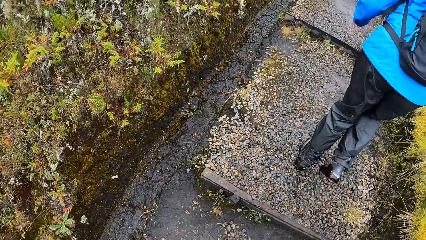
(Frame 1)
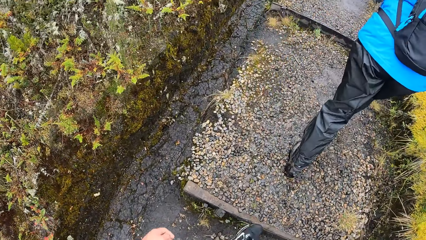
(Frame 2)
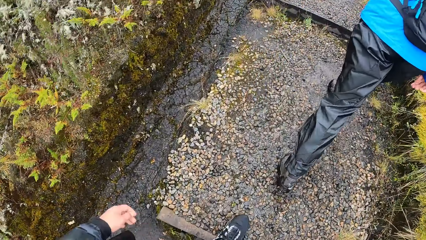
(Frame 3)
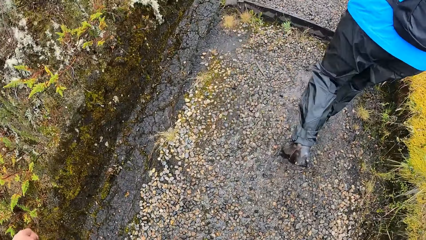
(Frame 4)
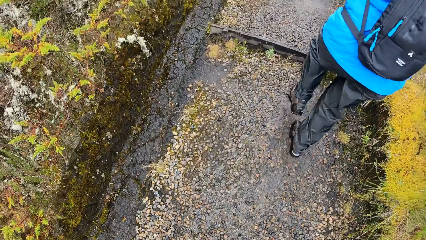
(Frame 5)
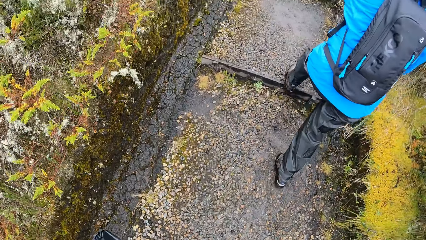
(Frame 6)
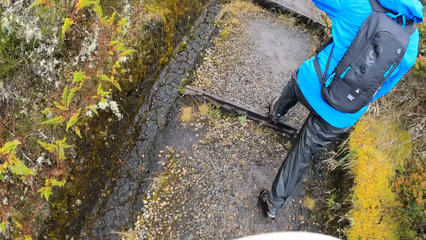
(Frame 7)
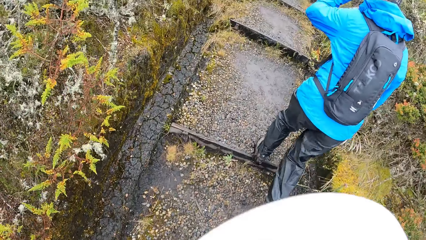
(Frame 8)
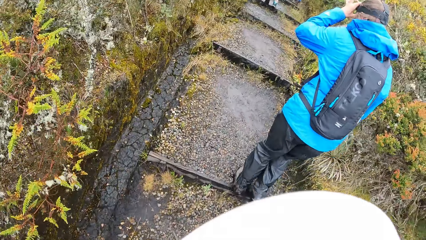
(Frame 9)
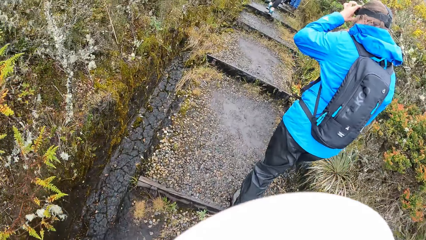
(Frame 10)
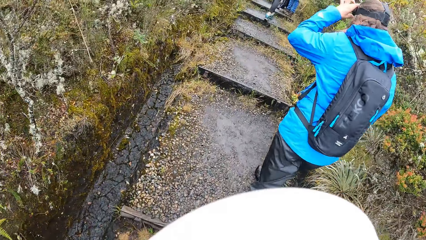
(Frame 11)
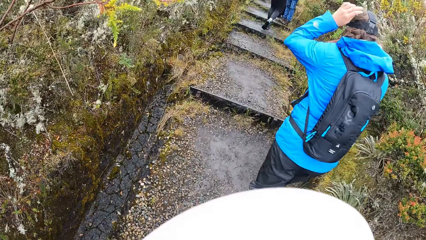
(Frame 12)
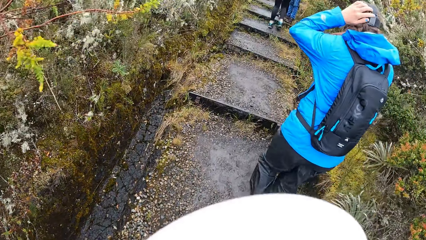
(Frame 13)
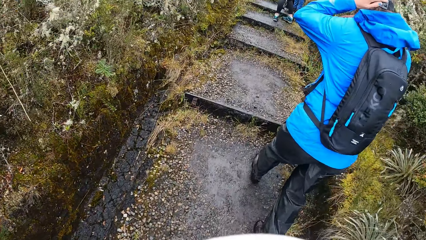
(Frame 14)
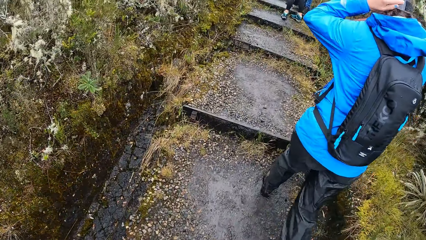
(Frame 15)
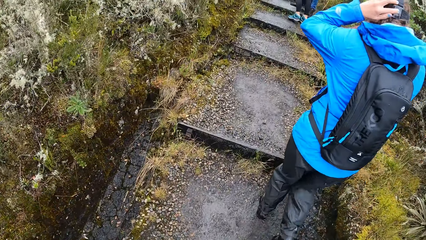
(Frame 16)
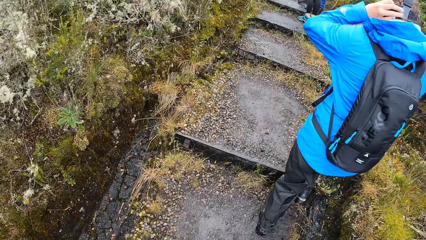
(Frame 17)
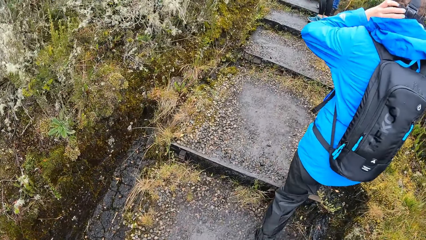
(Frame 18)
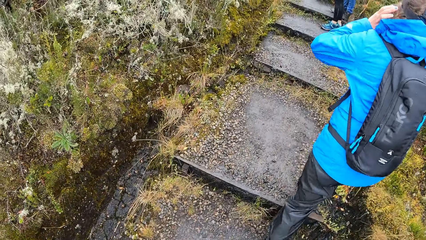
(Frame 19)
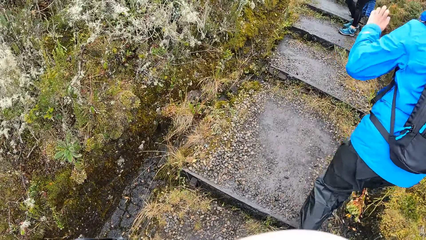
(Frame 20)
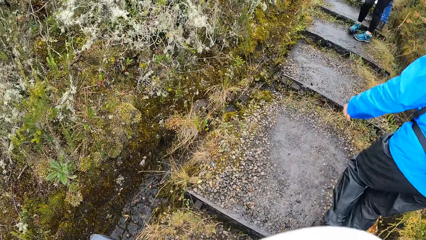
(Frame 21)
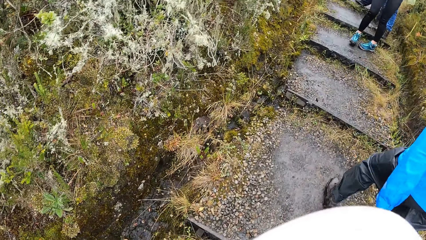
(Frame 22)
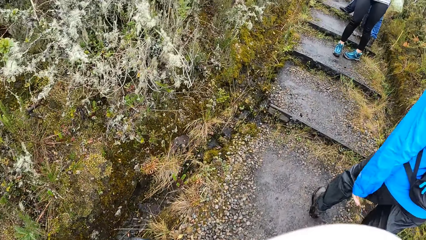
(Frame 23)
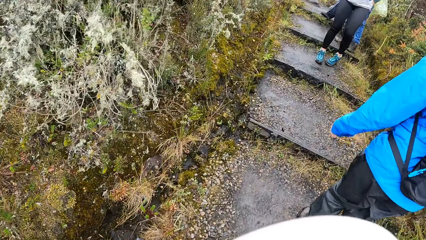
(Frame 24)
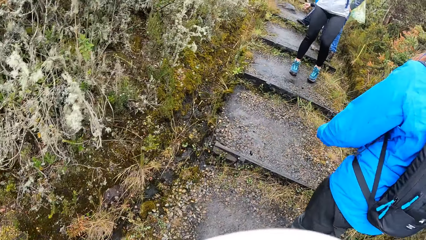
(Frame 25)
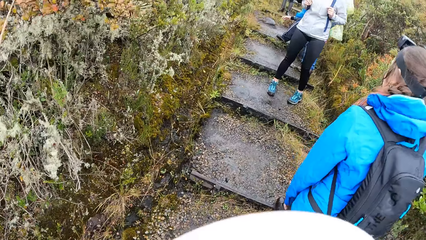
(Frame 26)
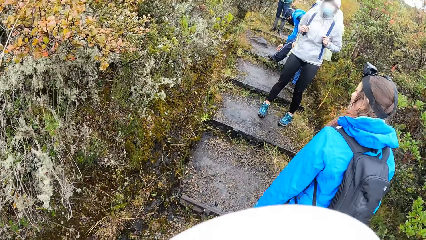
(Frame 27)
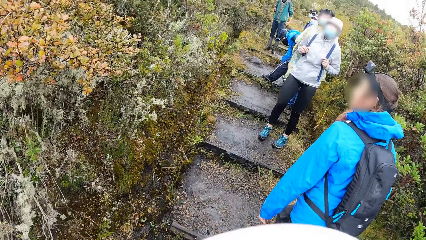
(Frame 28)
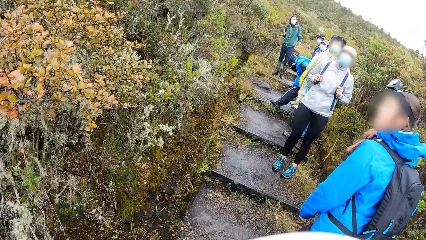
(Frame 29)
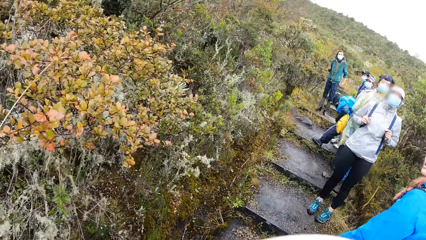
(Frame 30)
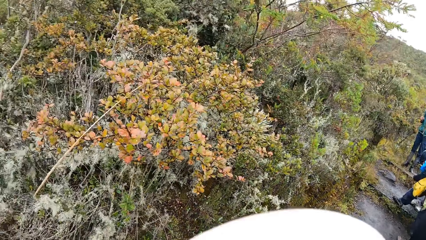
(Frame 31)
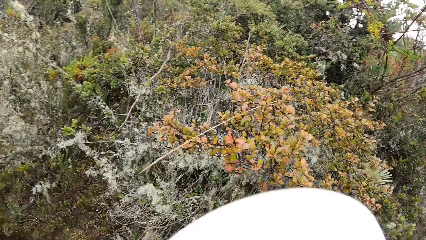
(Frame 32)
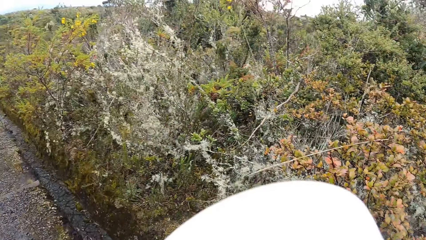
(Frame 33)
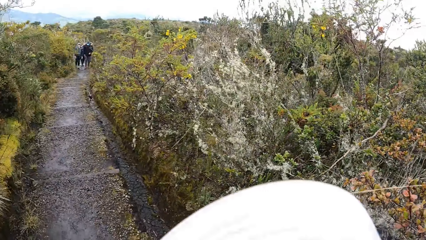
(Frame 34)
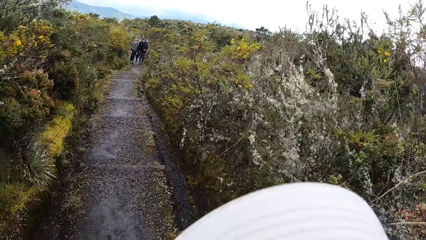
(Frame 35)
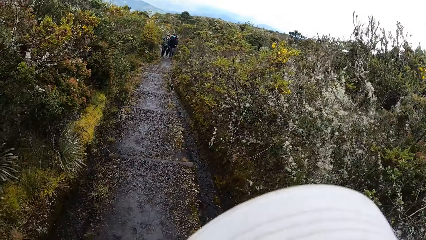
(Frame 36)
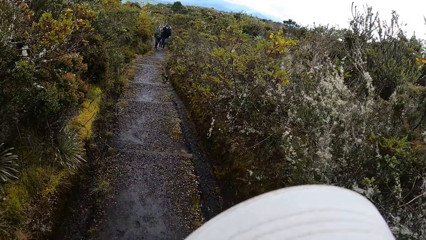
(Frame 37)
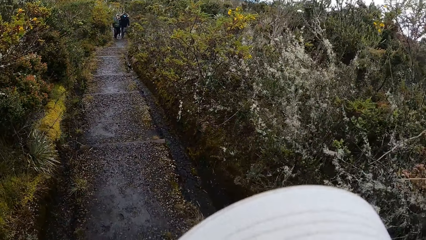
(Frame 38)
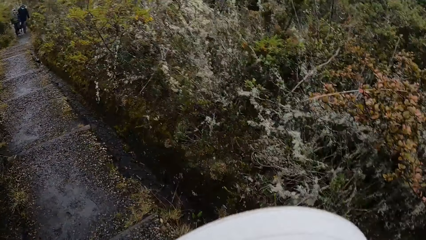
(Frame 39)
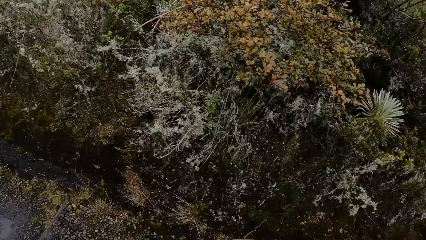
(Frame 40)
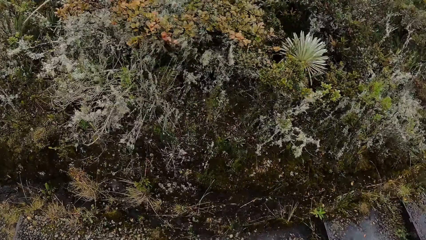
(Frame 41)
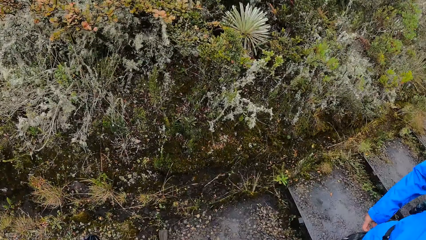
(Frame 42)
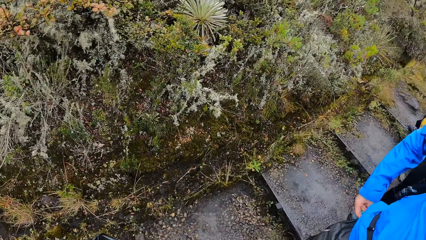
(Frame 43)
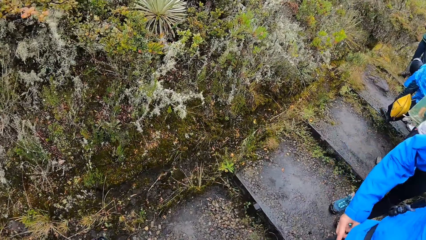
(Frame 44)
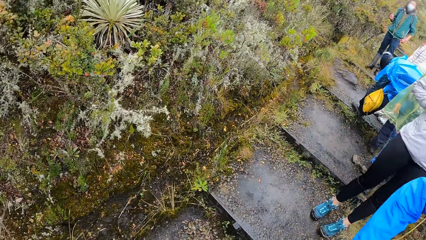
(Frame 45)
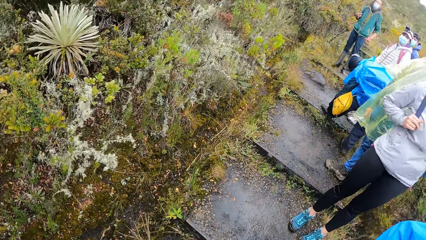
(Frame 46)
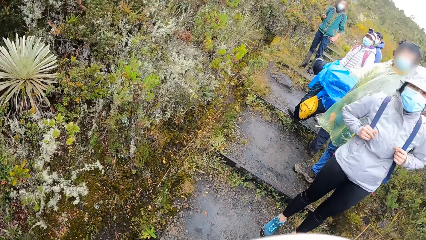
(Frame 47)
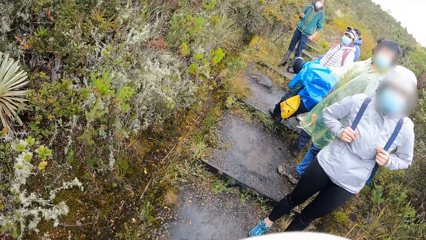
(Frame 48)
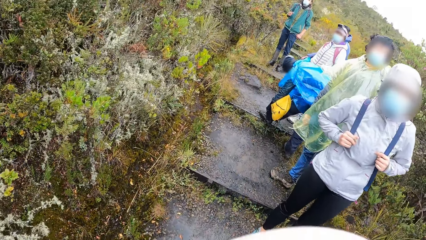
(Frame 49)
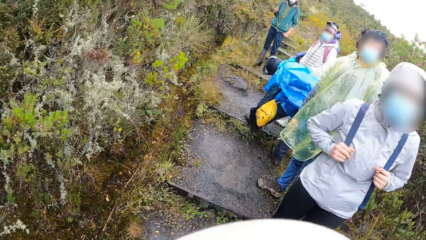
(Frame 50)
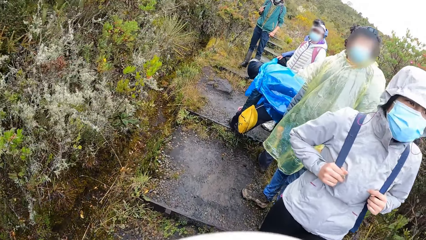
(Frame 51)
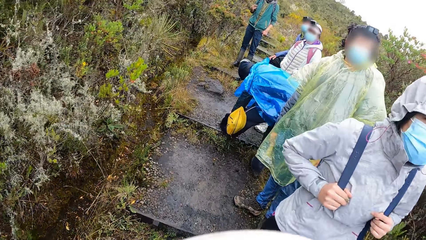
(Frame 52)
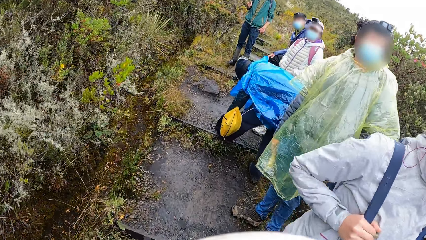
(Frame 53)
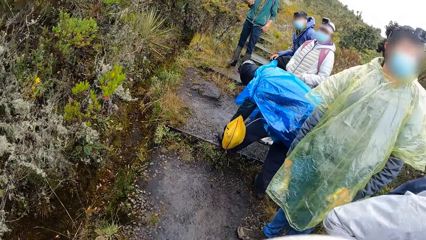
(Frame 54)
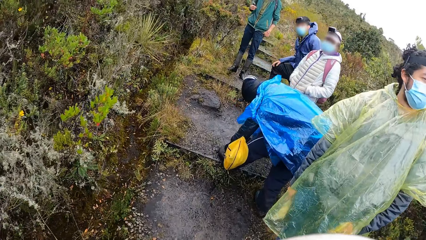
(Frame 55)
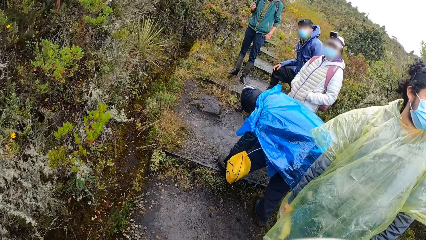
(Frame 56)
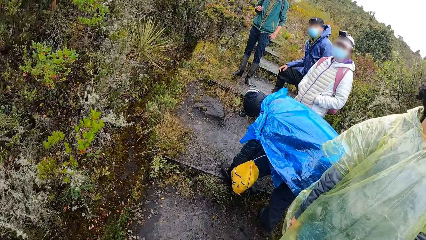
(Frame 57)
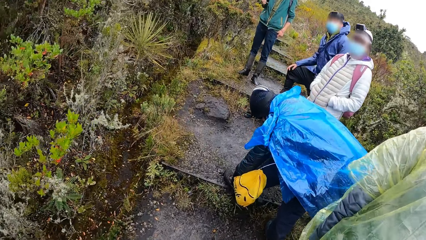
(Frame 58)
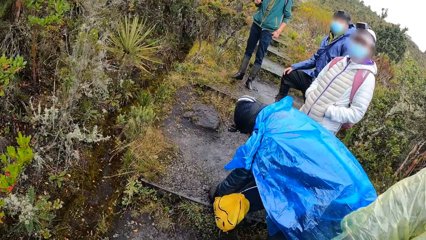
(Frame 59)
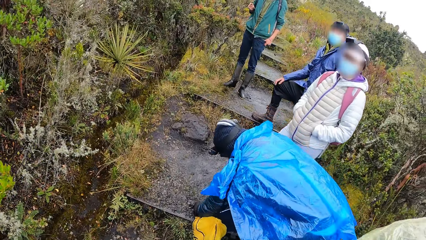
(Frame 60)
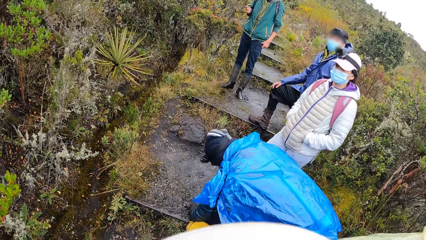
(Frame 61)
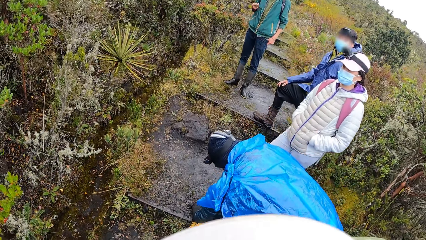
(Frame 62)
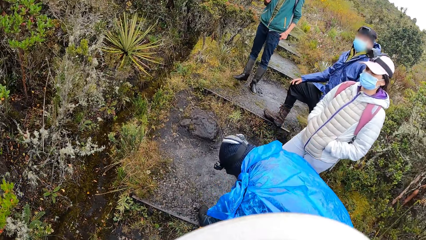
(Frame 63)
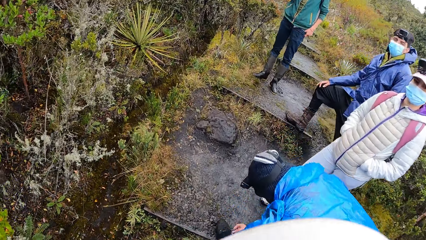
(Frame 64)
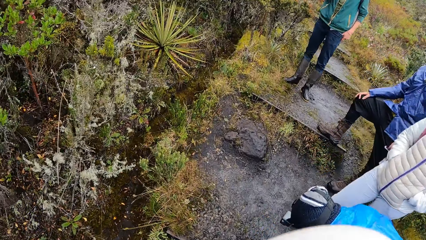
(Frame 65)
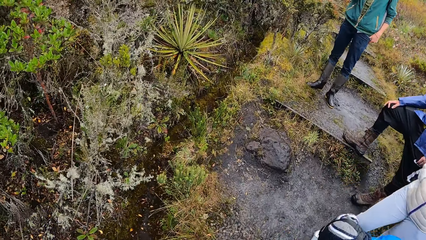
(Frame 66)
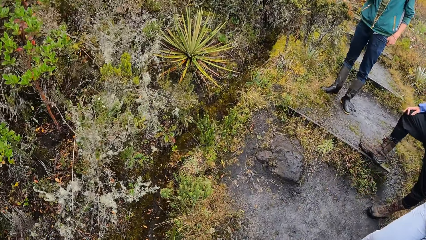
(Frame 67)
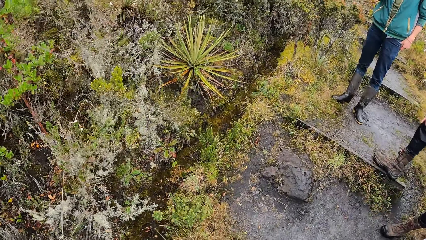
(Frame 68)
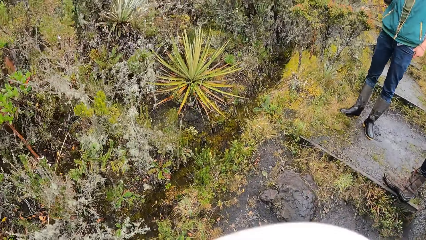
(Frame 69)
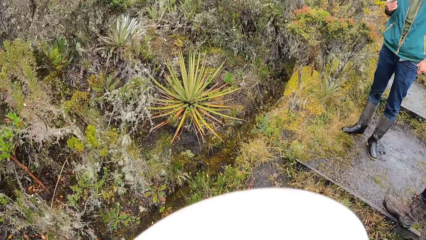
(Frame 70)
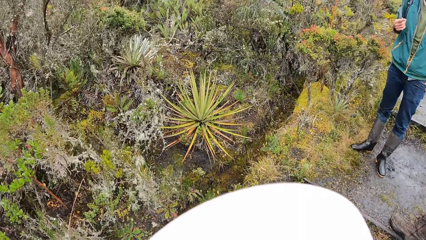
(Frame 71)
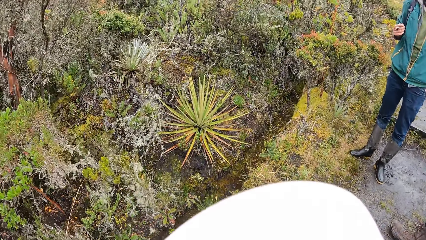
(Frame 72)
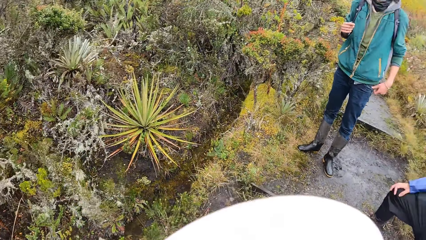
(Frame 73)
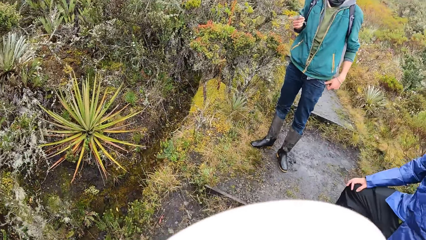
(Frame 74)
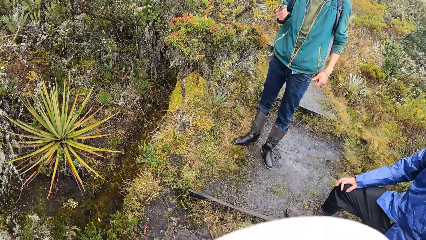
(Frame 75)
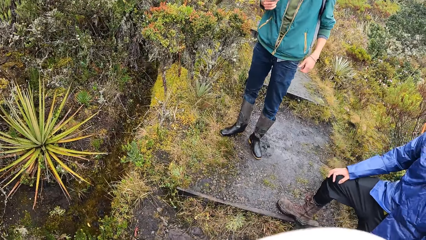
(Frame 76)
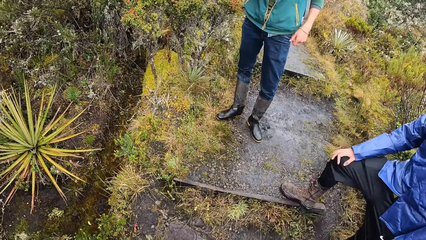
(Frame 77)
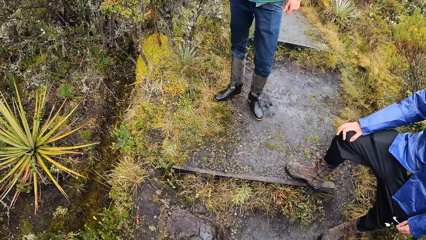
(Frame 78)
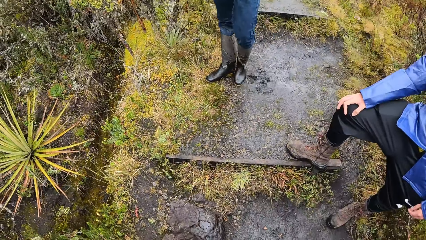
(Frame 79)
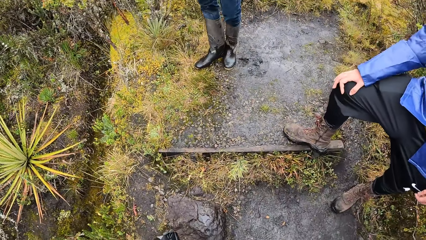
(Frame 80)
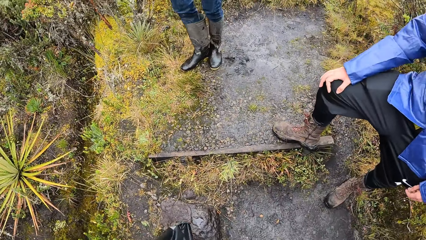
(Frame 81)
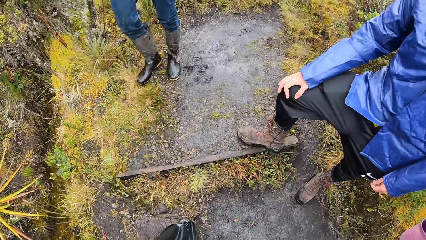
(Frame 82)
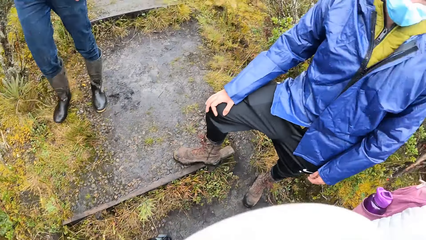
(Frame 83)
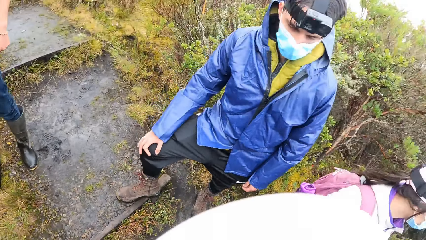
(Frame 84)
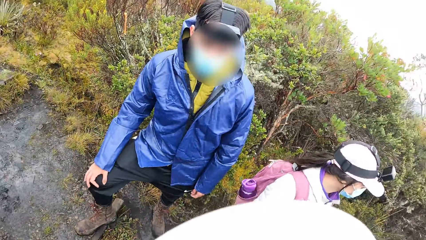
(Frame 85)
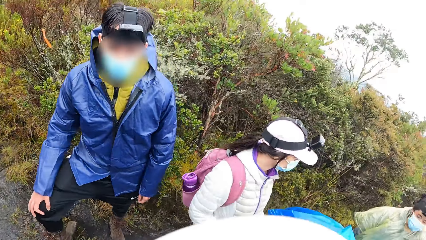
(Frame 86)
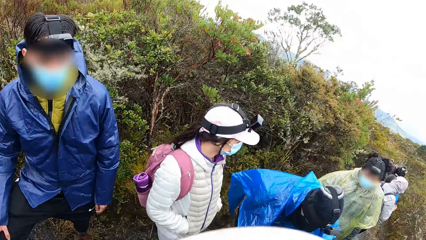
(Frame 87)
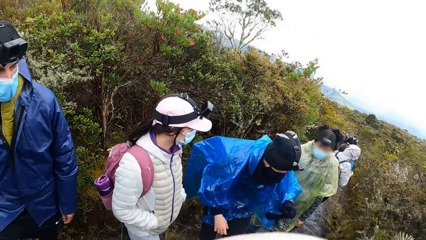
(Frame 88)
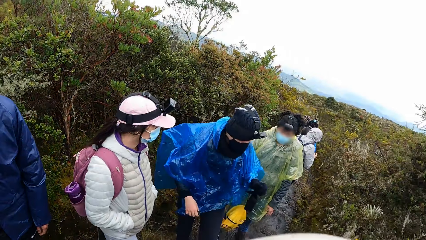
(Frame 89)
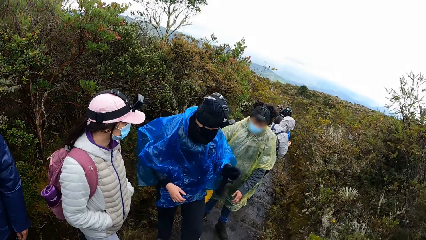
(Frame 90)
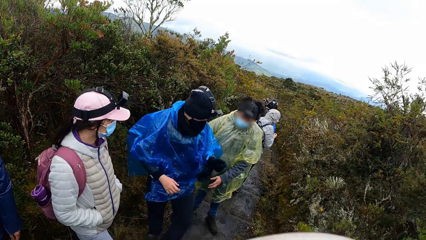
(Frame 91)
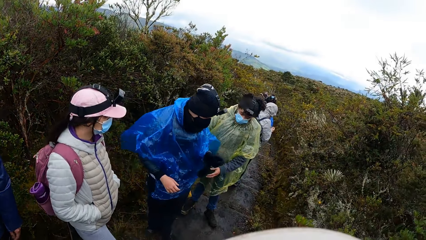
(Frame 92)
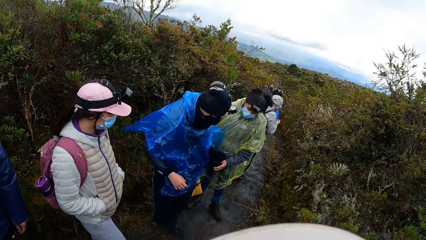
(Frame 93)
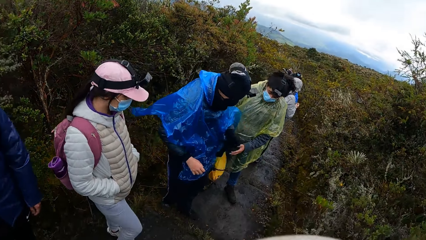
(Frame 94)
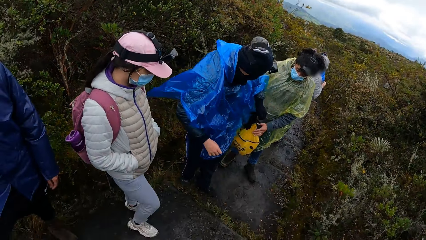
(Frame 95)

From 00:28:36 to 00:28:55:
The woman adjusts a camera on her head with her left hand. The camera wearer turns back. They turn front and walk forward. A man spins a bag compression strap with his right hand. The camera wearer turns back.
